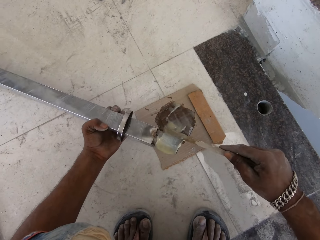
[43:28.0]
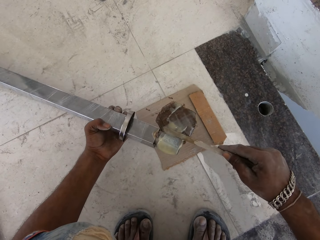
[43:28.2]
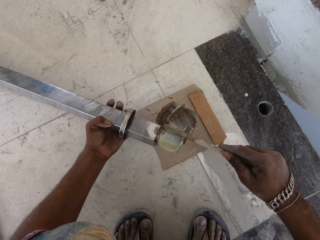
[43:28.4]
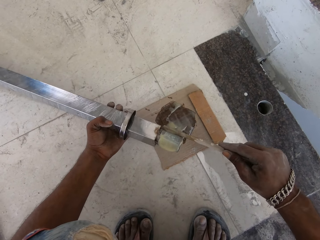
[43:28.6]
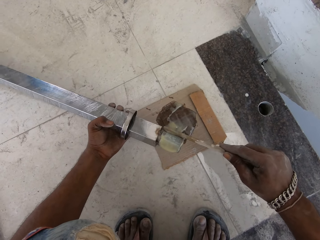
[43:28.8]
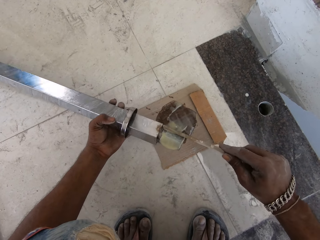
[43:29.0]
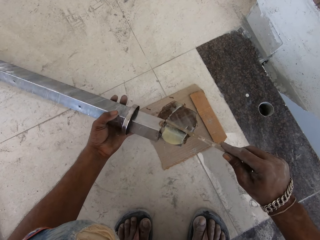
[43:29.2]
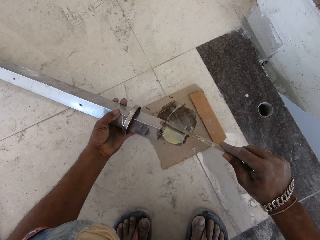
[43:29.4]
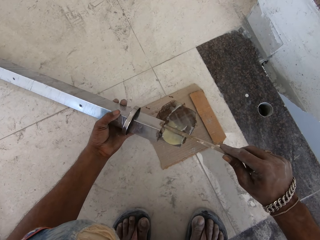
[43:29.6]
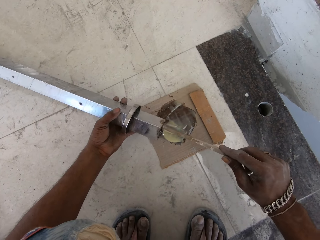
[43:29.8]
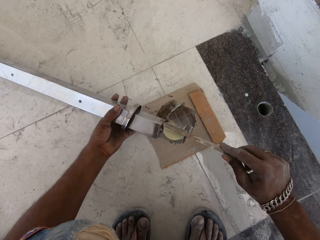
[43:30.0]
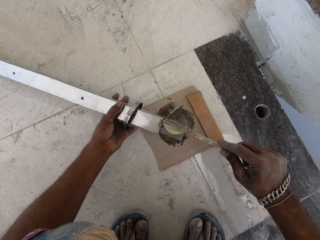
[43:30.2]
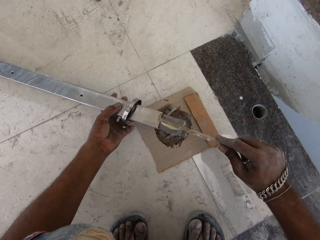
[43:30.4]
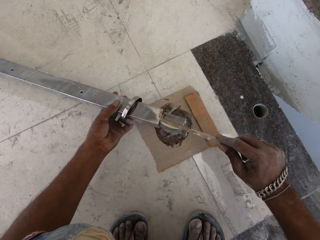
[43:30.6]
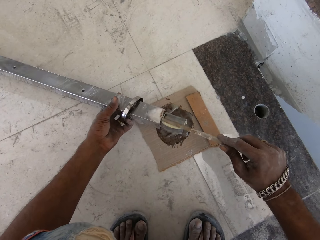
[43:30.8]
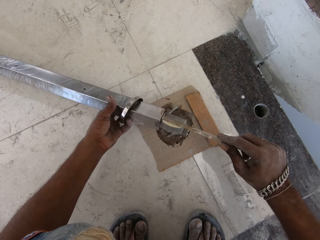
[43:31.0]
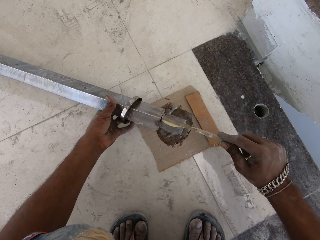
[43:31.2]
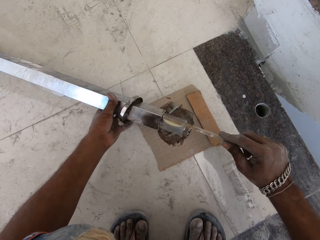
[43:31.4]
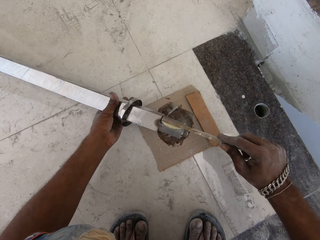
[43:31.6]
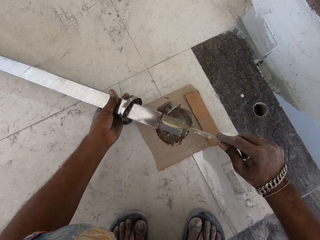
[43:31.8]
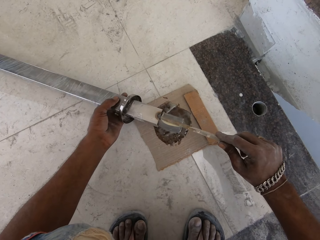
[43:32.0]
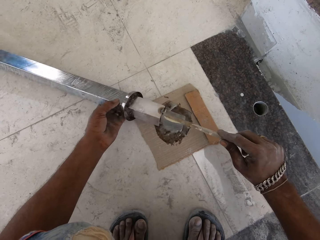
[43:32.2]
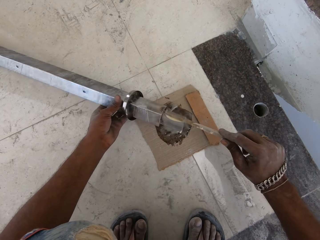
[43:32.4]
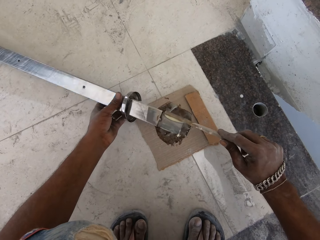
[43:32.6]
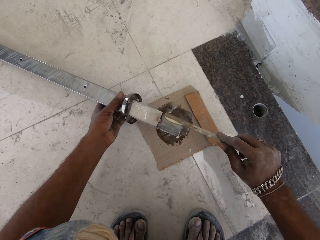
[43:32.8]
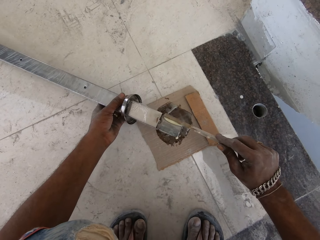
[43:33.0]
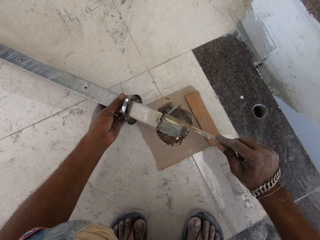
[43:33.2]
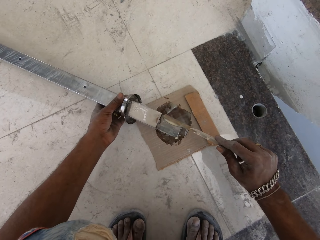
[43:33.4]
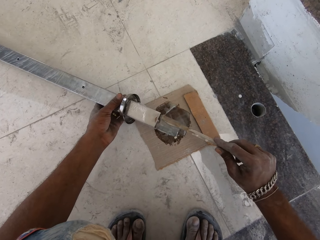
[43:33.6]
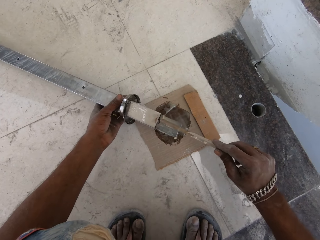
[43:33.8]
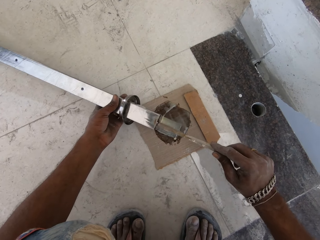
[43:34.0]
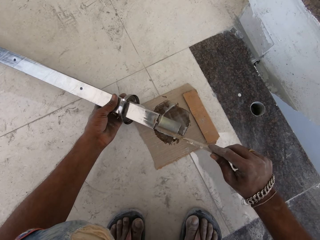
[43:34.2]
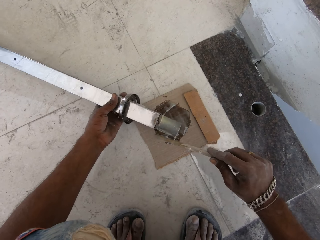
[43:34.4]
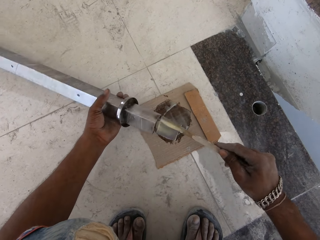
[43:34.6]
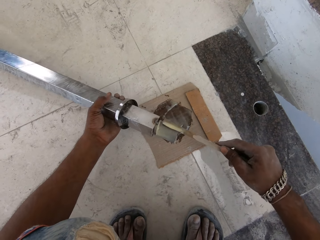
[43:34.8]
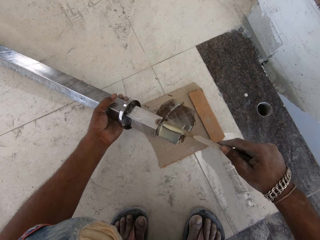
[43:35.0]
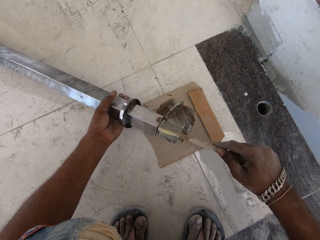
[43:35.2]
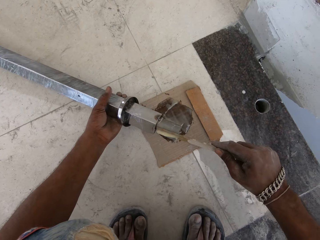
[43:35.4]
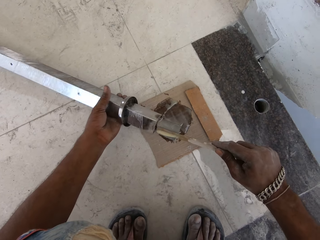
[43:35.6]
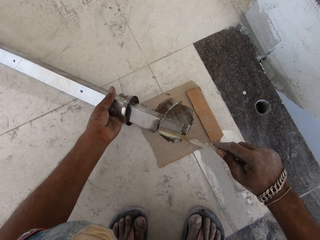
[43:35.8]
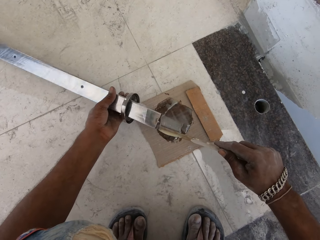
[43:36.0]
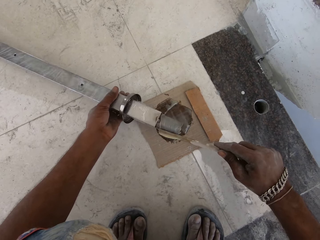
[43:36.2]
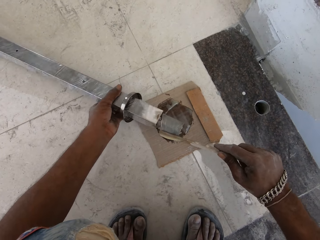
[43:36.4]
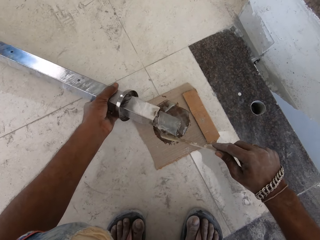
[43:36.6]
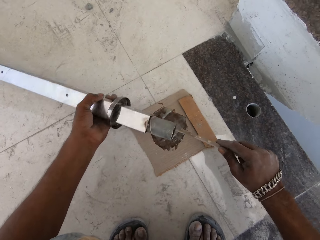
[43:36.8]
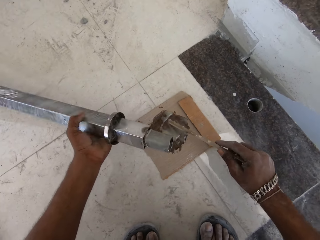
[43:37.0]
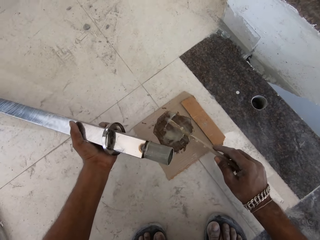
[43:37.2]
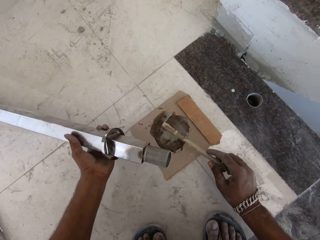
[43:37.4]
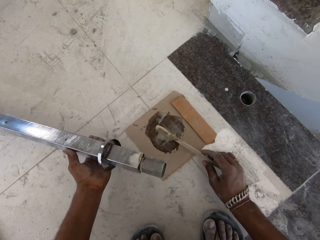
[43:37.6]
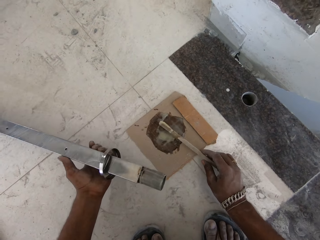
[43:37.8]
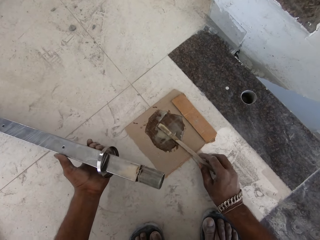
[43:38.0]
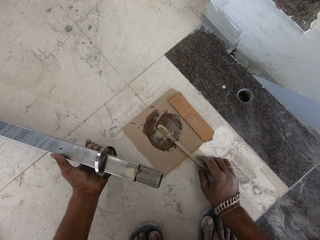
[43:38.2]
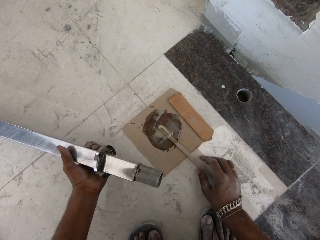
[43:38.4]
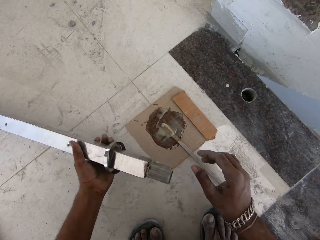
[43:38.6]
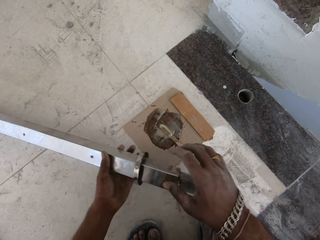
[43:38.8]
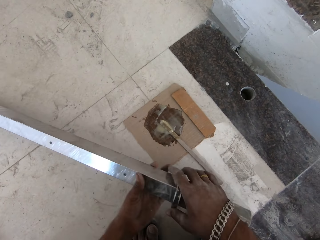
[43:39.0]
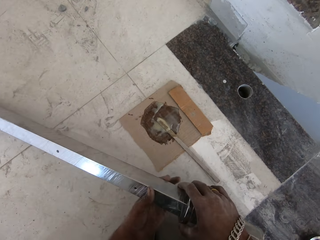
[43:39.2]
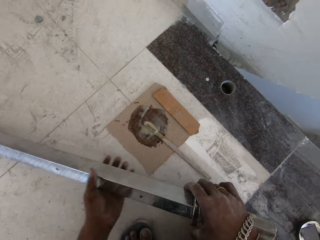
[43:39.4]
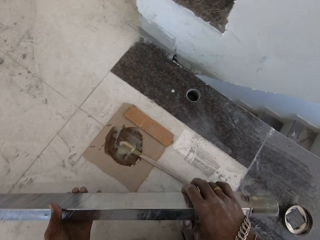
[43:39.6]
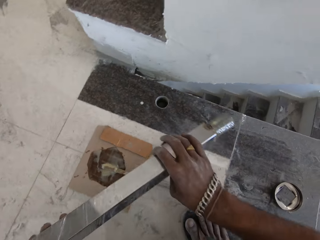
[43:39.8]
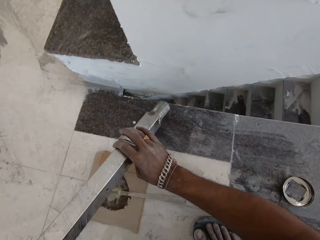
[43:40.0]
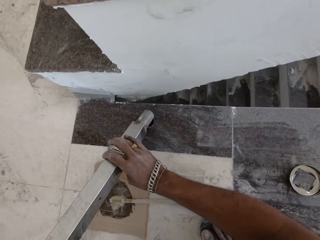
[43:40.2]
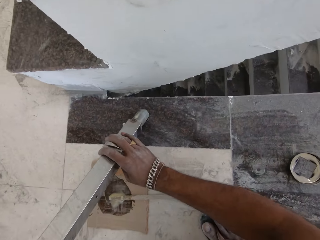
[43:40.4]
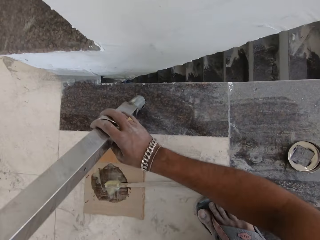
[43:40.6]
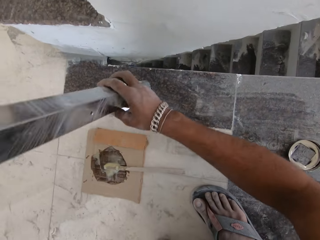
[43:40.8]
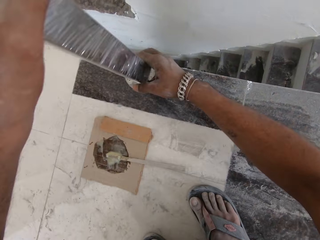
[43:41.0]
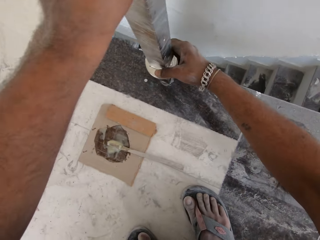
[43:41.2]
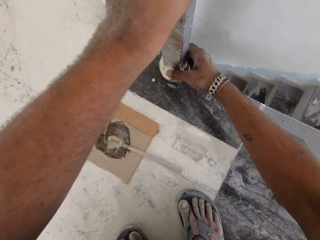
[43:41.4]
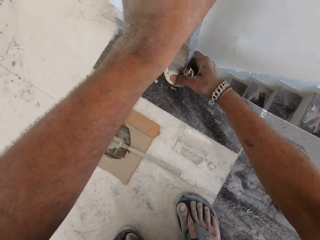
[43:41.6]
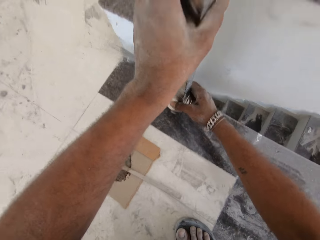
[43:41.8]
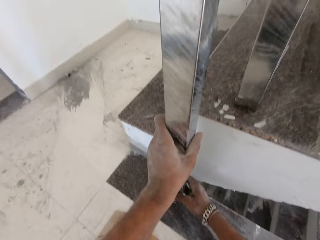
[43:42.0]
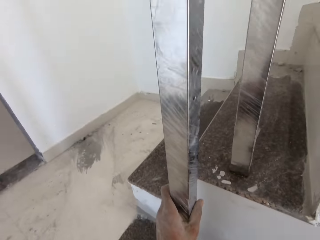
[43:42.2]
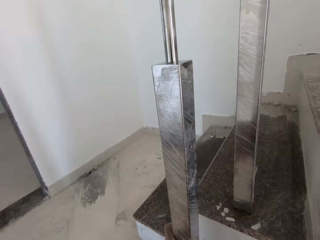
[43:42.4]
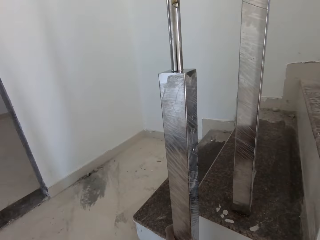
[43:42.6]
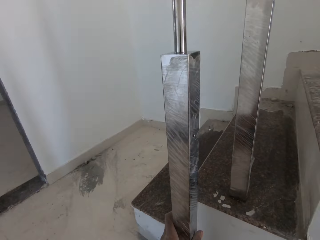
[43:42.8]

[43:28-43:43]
The camera wearer places the stick in his right hand on the paperboard. He picks up the baluster from the floor with both hands. He inserts the baluster in both hands into the hole on the floor.

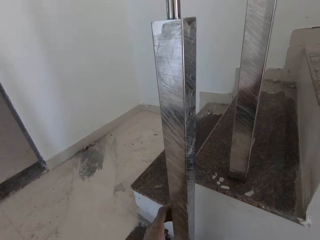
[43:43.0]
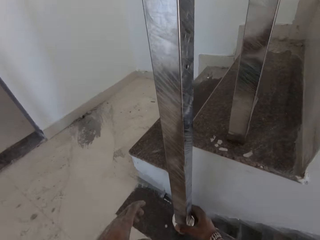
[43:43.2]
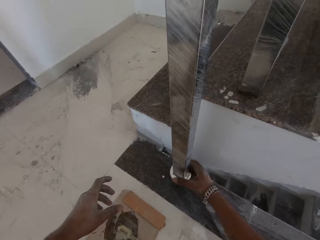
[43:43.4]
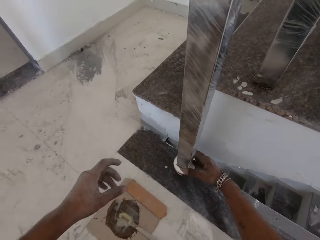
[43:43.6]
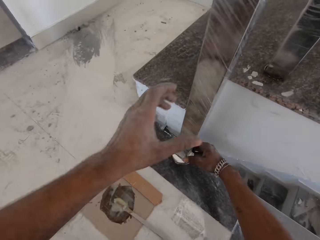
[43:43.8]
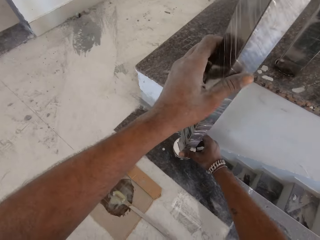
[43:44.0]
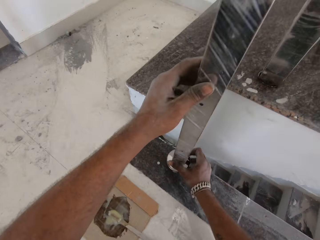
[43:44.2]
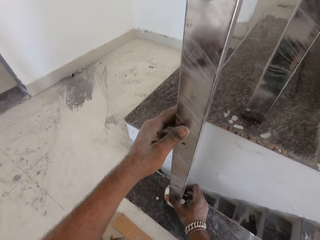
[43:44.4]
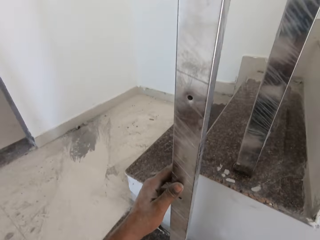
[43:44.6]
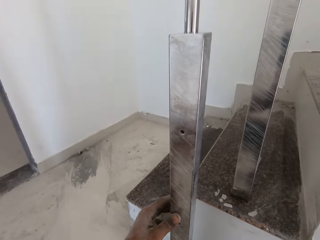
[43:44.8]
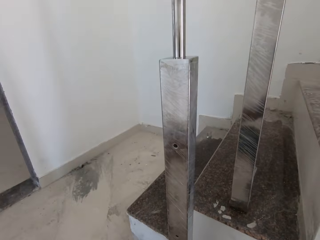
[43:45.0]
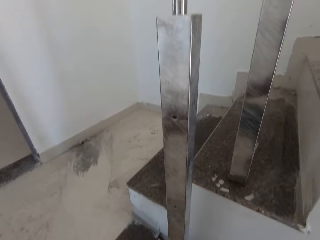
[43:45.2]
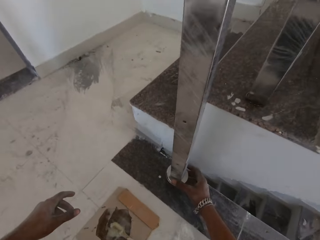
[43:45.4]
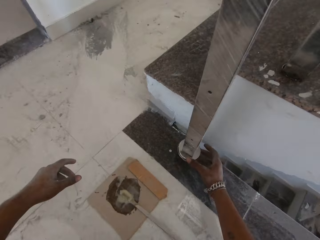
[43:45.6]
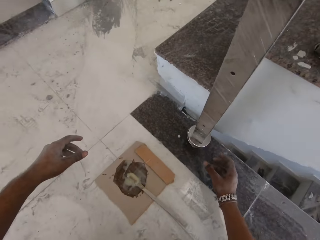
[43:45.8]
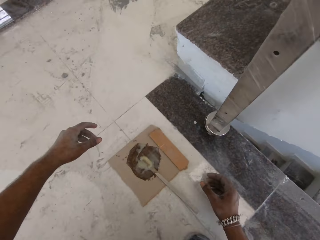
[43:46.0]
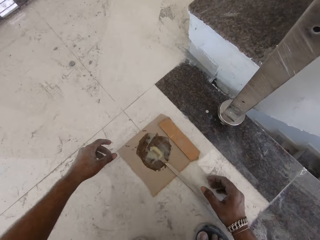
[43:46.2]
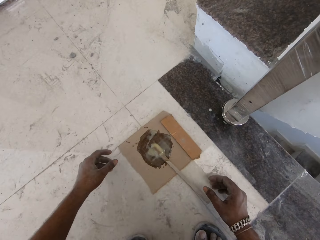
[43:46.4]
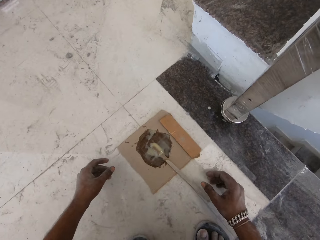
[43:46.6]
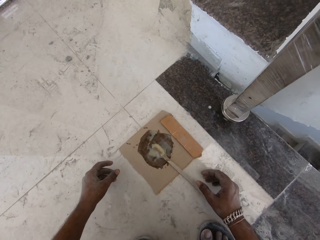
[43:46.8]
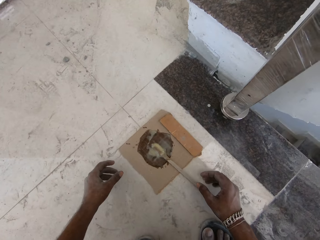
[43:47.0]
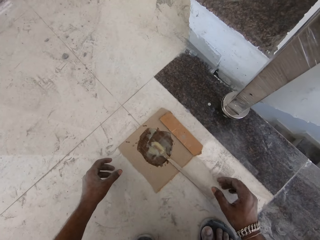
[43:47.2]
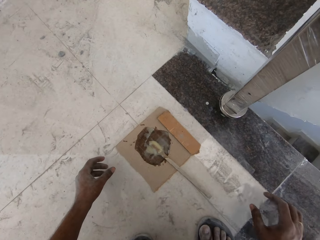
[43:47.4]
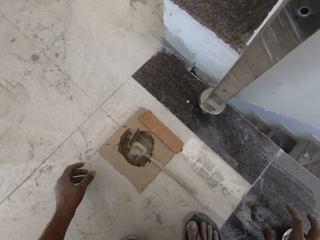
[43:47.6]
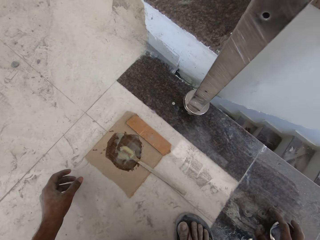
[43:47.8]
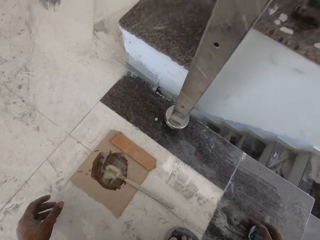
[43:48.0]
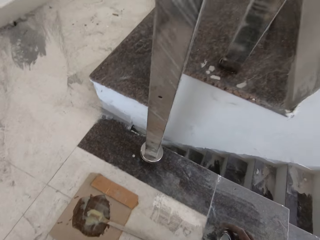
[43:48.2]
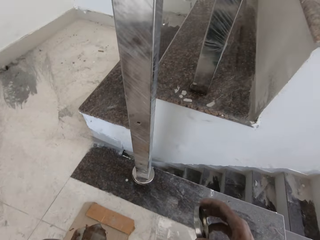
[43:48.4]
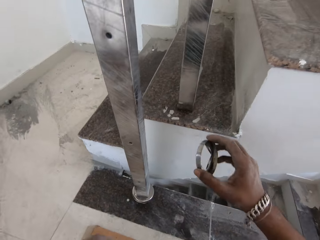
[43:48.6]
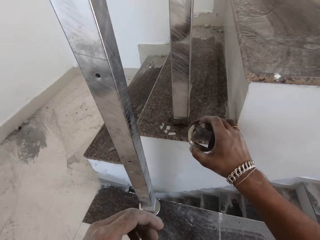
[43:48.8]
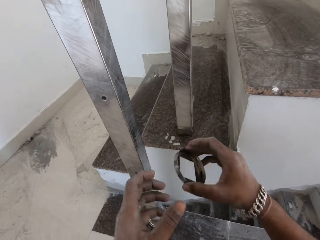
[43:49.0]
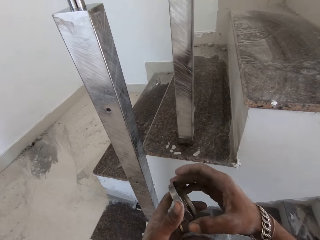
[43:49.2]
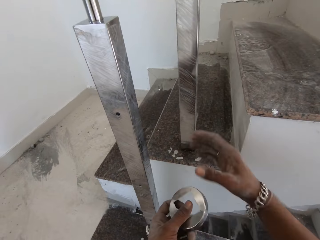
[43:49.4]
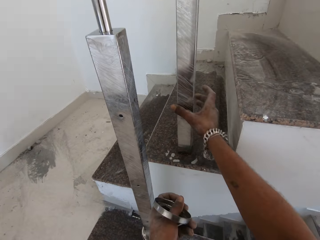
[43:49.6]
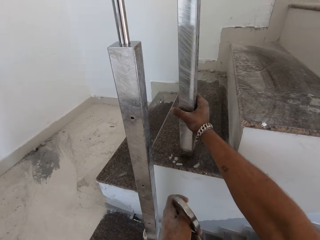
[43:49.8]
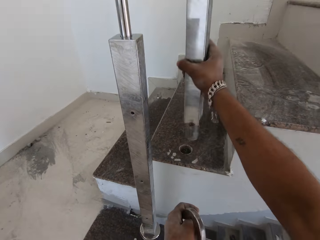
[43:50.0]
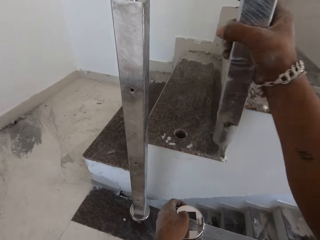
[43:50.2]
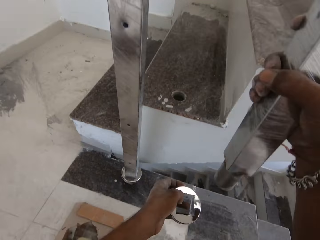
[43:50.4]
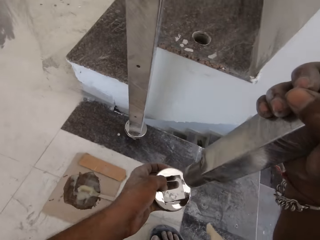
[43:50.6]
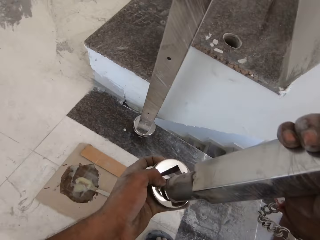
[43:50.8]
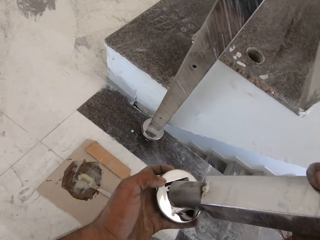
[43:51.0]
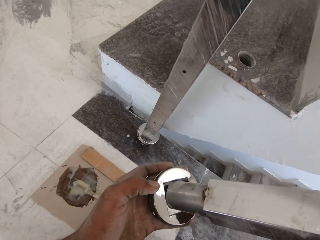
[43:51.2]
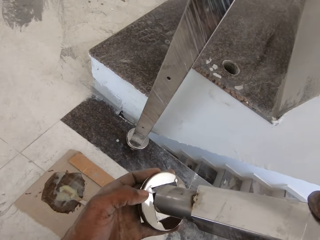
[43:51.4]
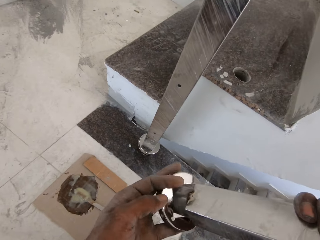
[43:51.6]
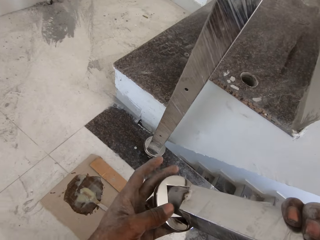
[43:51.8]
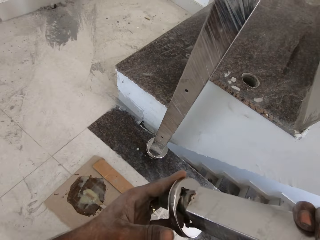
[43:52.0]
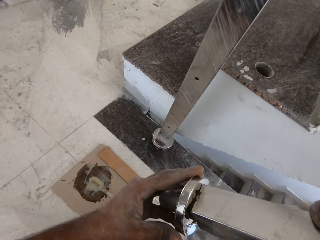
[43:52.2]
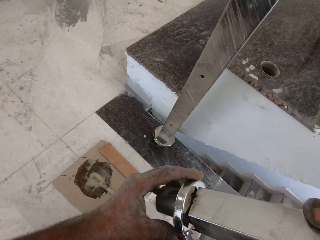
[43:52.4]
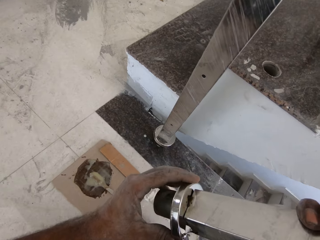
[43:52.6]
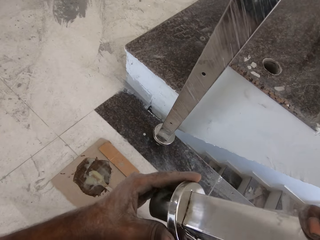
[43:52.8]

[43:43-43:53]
The camera wearer rotates the baluster or metal rod in the hole with both hands. He tilts the metal rod in the hole. He picks up a baseplate from the floor with his right hand. He passes the baseplate from his right hand to his left hand. He pulls the baluster from a hole in a stair with his right hand. He inserts the baluster in his right hand into the baseplate in his left hand.
